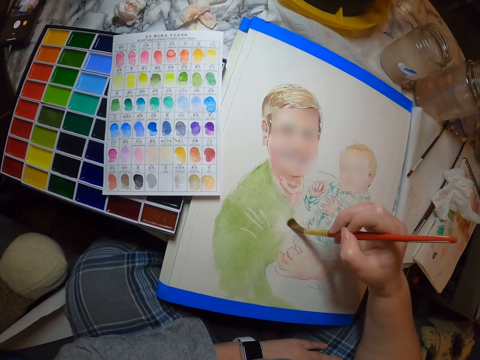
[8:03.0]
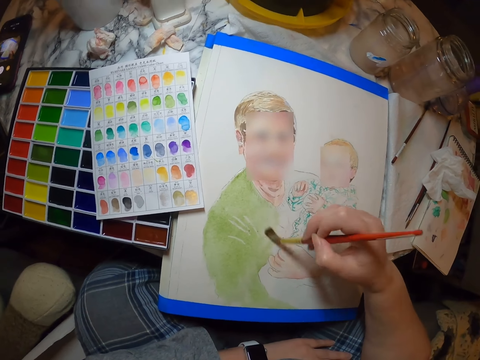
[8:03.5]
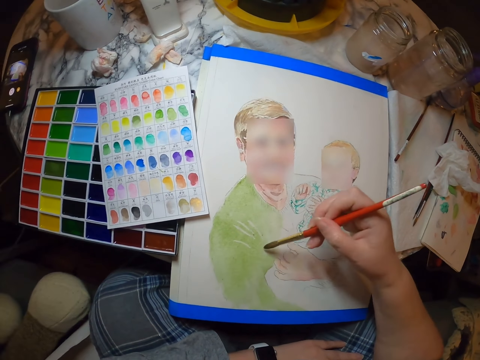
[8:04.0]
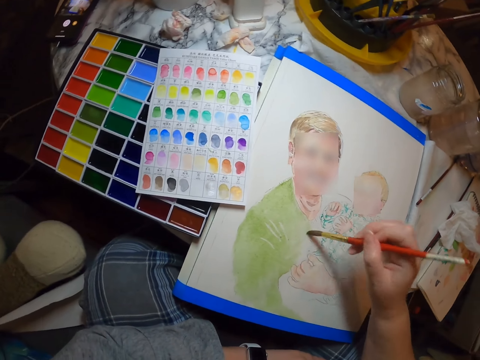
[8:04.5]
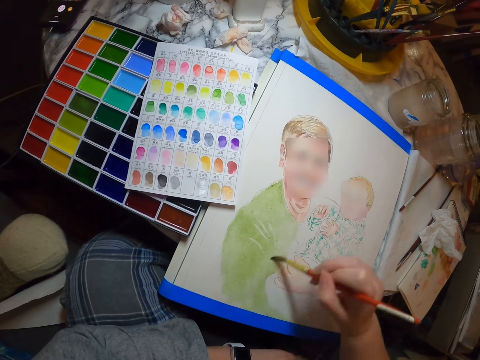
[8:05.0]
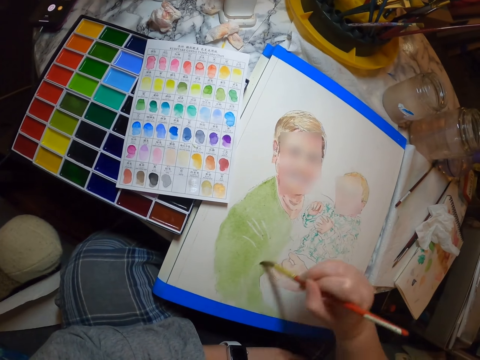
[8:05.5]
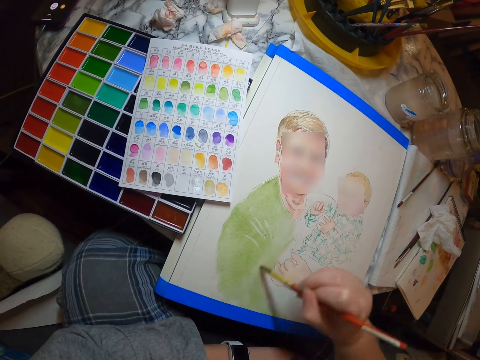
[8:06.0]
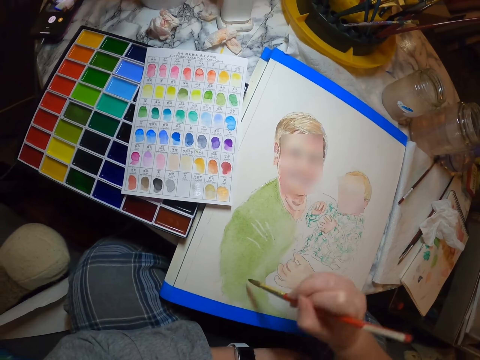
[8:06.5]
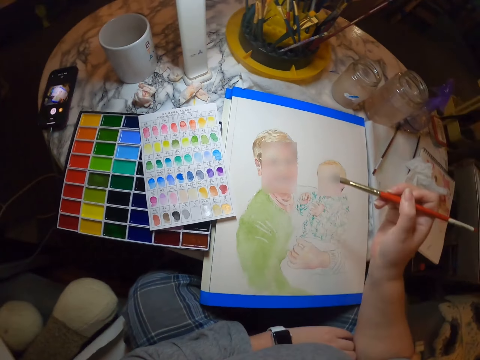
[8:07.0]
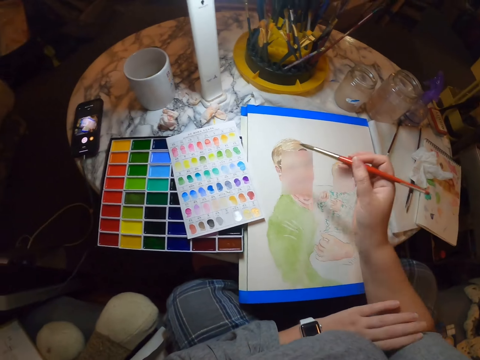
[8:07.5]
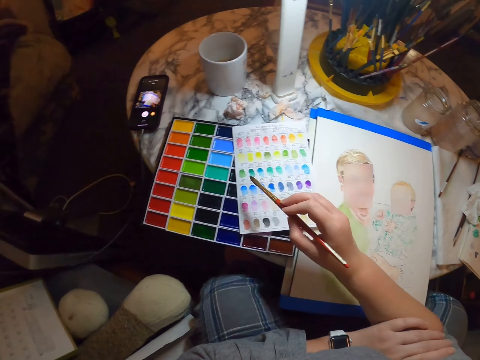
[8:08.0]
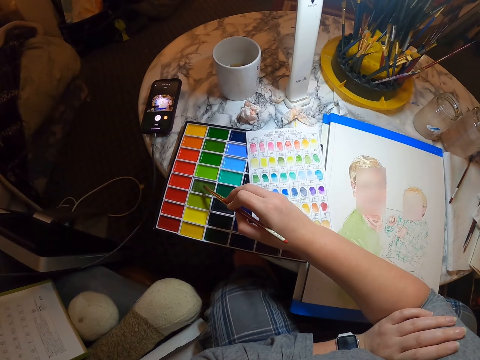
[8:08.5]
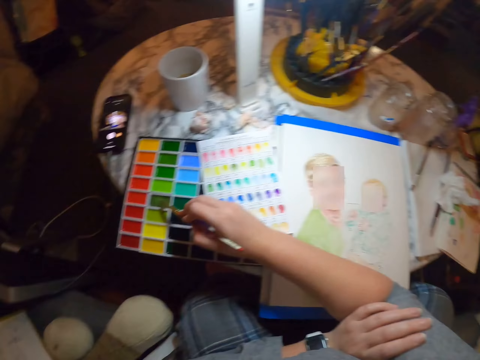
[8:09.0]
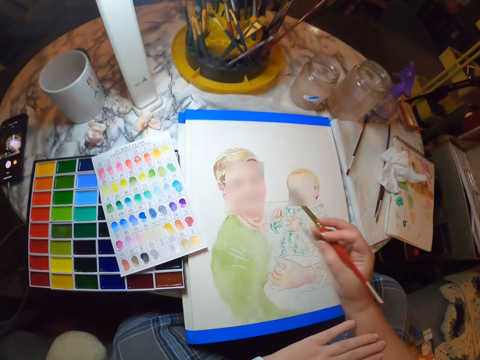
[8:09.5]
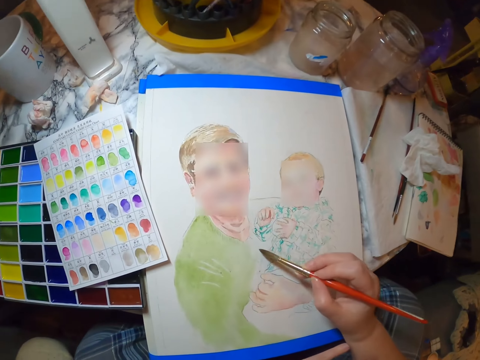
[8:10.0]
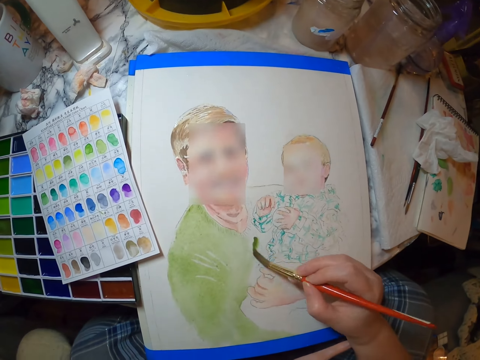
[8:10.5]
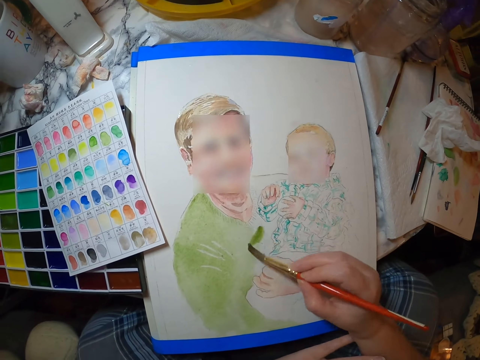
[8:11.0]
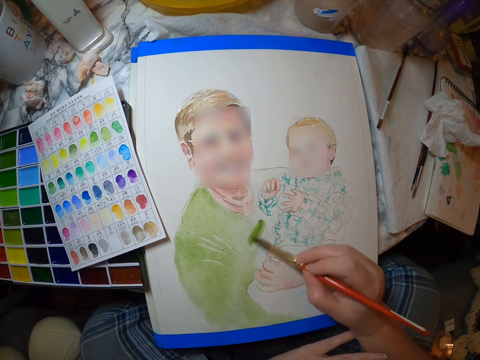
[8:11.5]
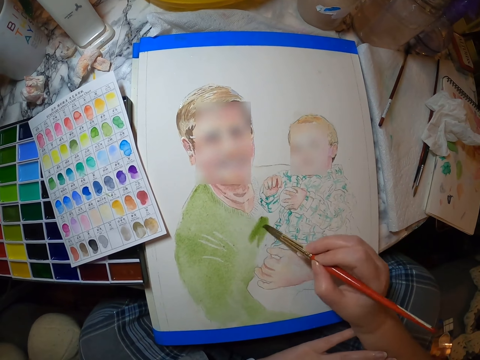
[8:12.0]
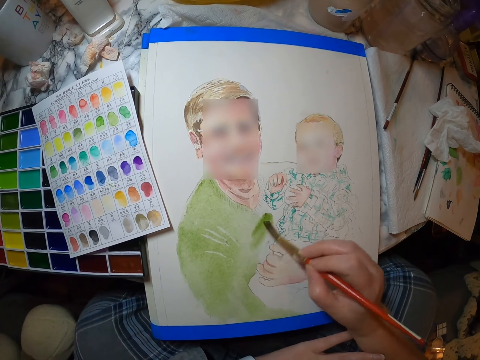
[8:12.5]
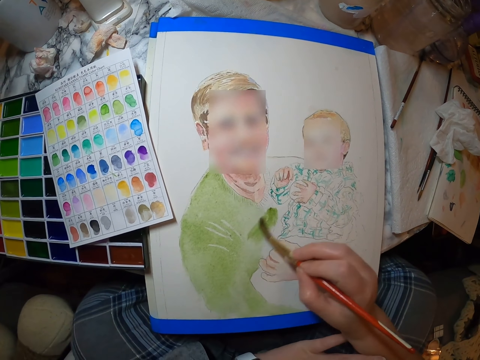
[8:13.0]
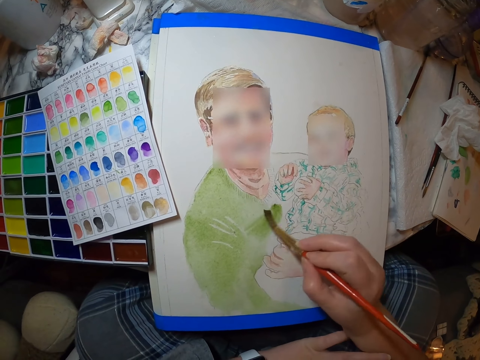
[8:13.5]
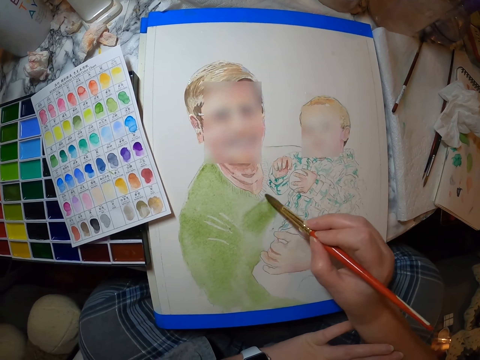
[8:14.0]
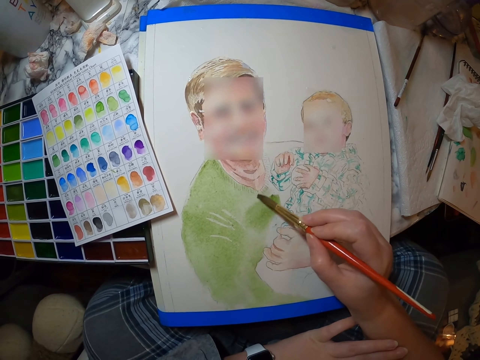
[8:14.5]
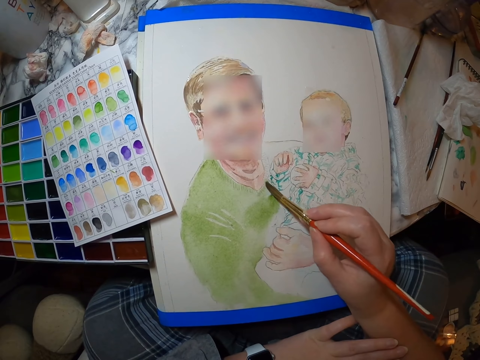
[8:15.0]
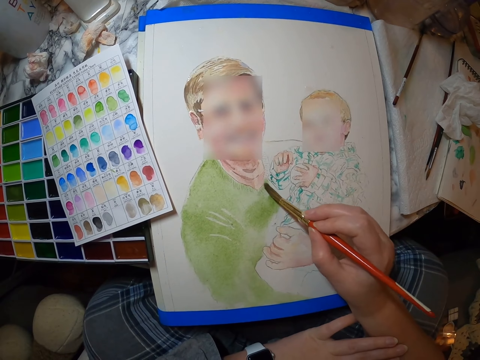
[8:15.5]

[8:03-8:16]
The camera wearer raises the brush. They take paint. They place the brush on the painting colors. They paint a person with the brush on the palette.

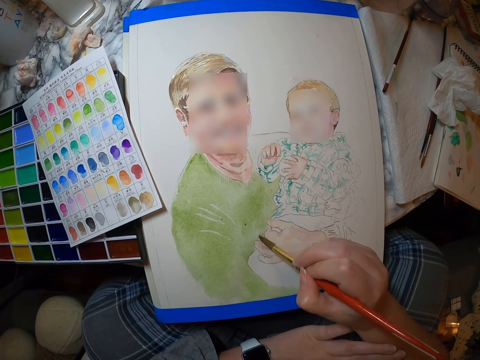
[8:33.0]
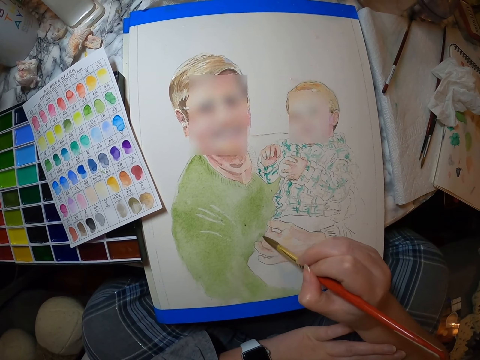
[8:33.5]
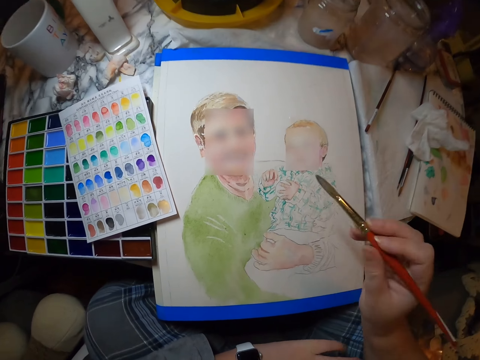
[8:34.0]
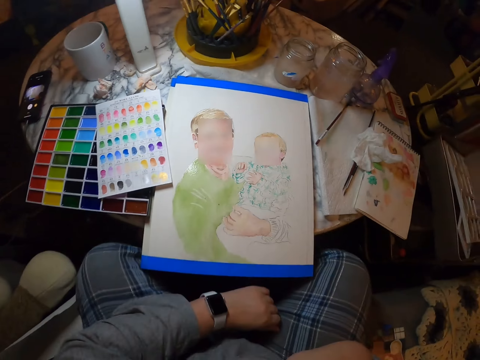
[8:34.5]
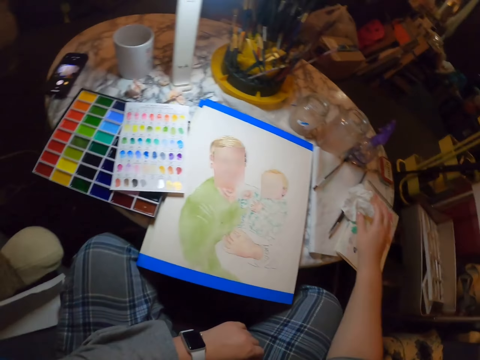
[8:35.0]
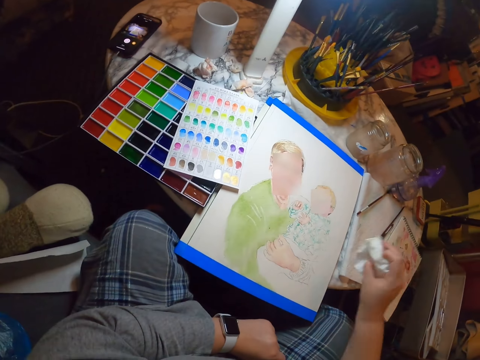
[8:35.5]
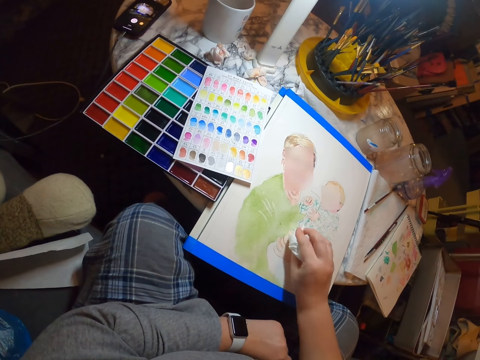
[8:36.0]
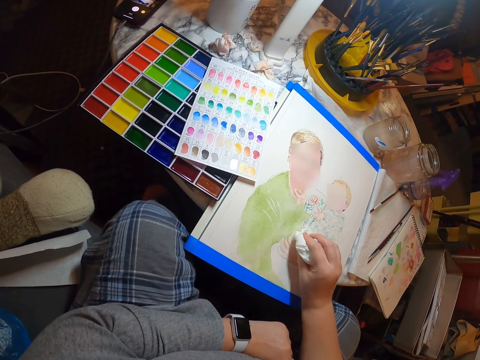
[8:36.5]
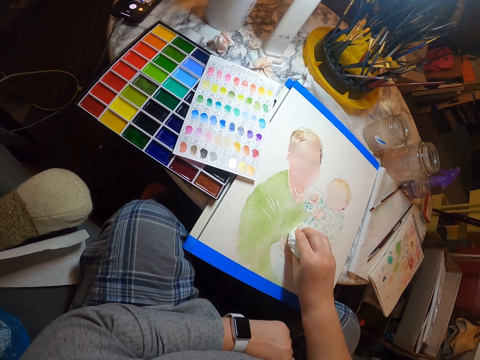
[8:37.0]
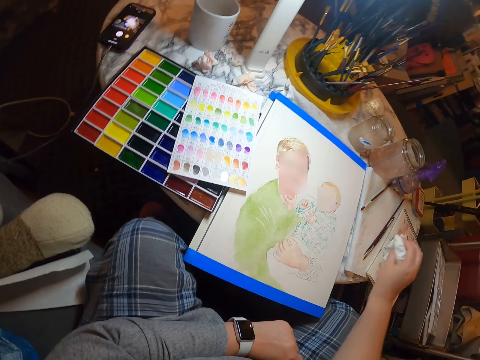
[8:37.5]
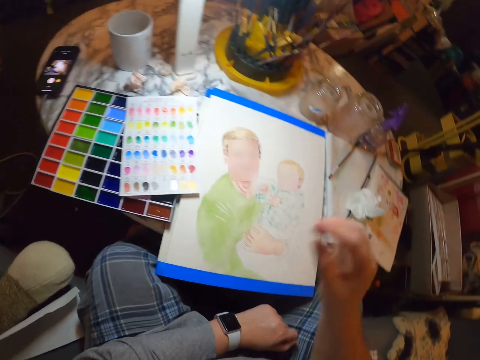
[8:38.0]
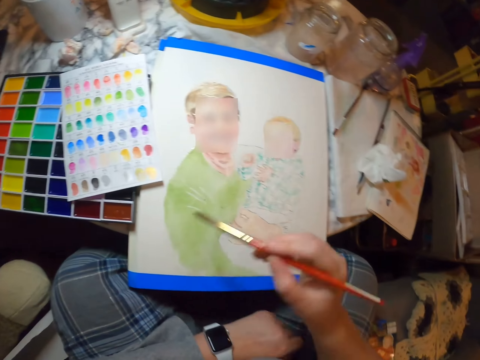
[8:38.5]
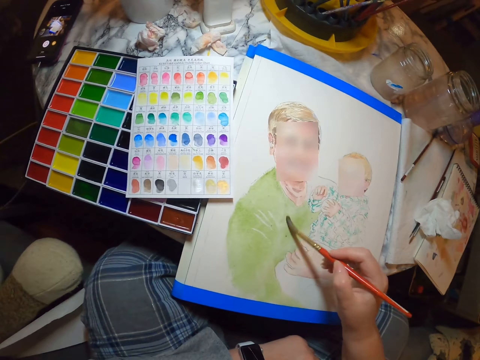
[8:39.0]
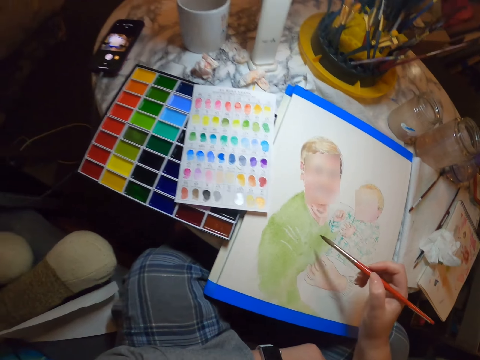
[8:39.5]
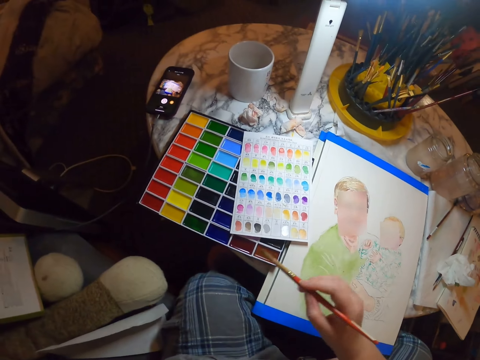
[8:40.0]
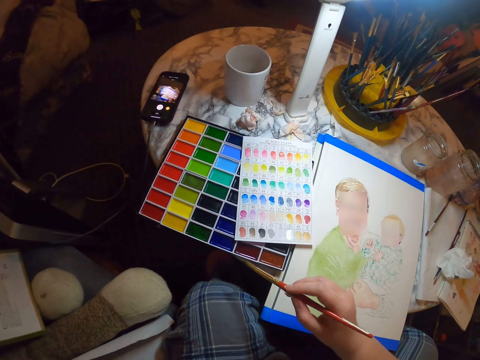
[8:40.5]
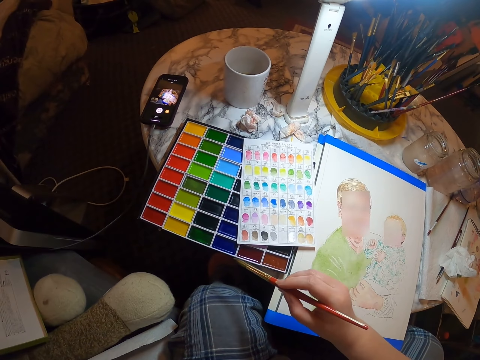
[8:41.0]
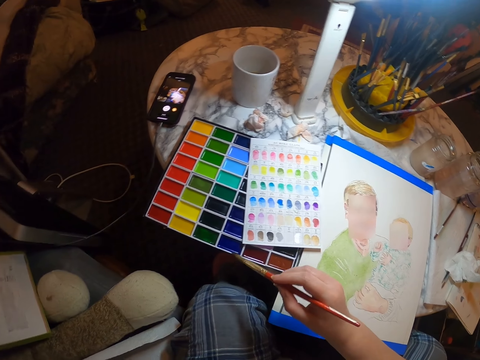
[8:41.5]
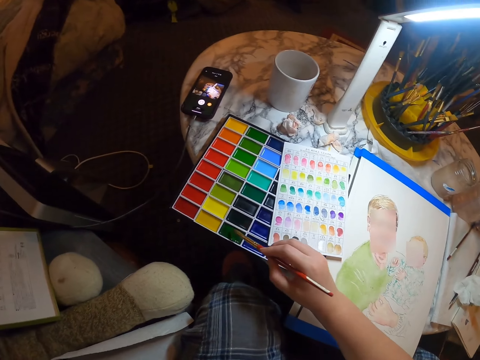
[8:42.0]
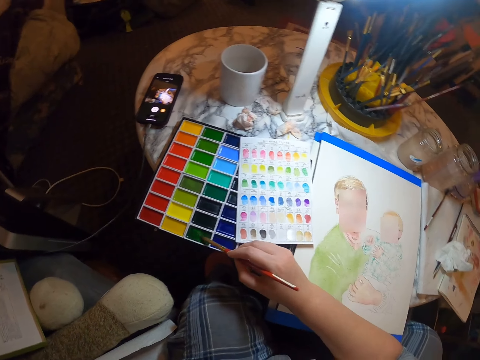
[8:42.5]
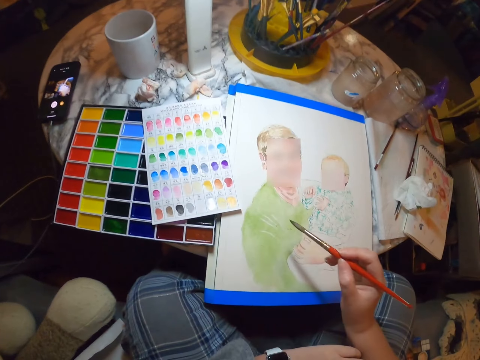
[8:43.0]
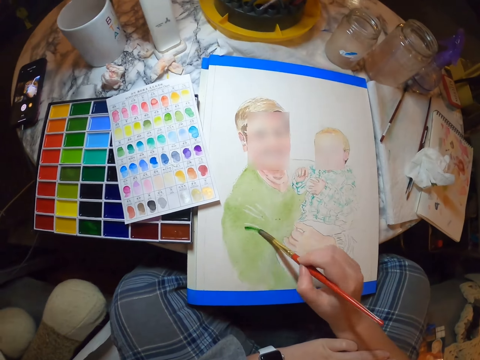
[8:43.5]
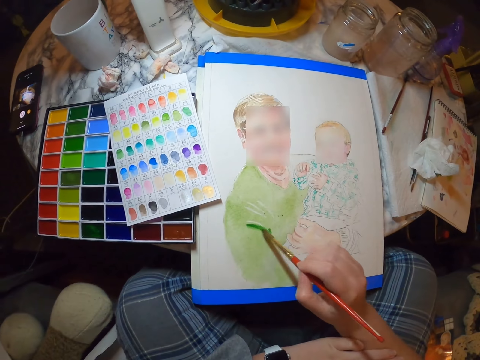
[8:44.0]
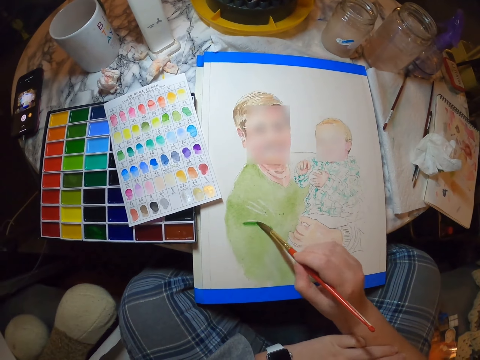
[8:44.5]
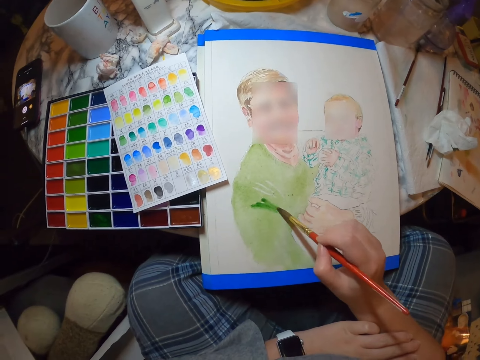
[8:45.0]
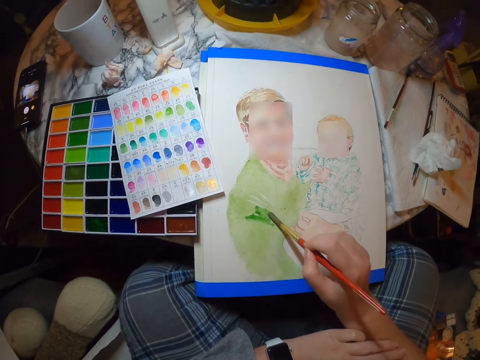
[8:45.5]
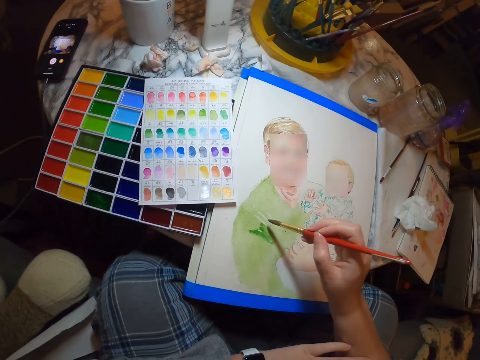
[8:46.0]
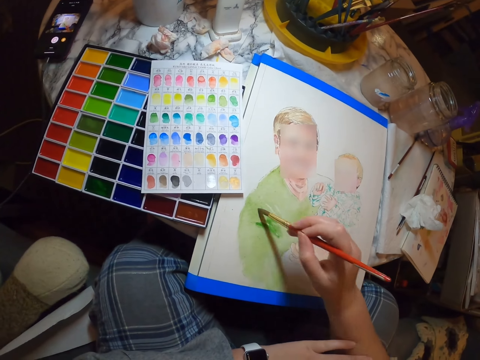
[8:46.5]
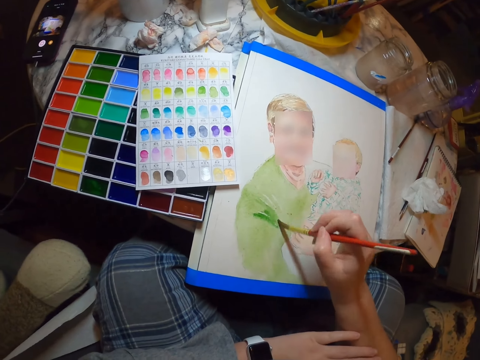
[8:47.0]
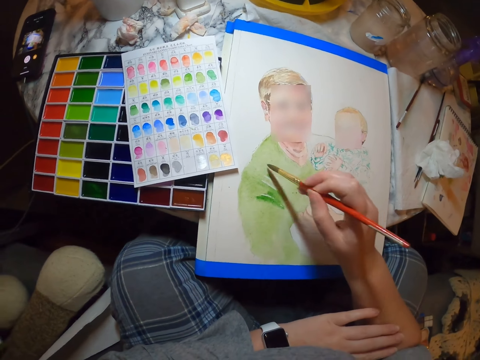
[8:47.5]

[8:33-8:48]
The camera wearer puts the brush on the mouth. They raise the brush. They pick up a watercolor paper or serviette from the table. They rub the drawing with the serviette. They wipe the paint from the palette with the watercolor paper. They drop the watercolor paper on the table. They pick up the brush. They paint a person with the brush on the palette. They look at the paint. They raise the brush. They place the brush on the painting colors. They take paint. They paint a person with the brush on the palette.
